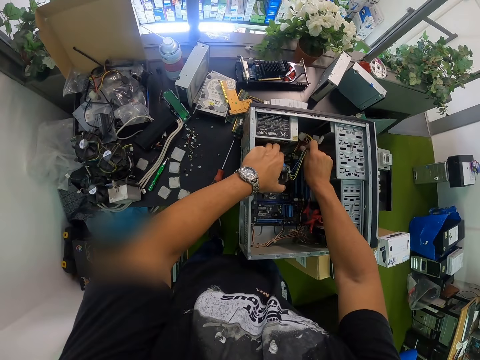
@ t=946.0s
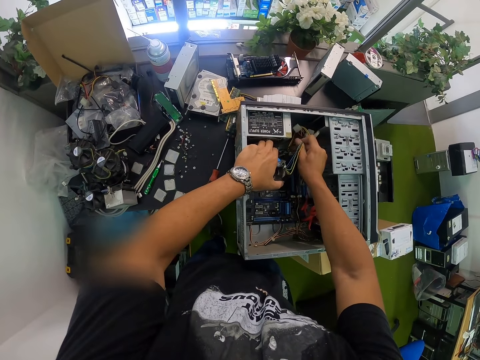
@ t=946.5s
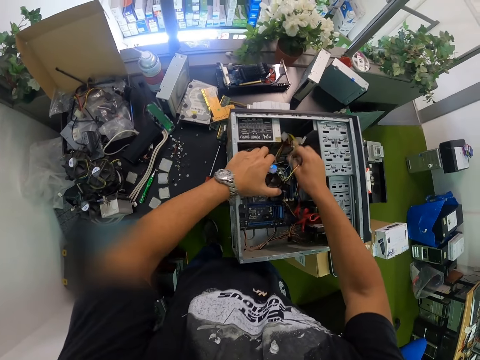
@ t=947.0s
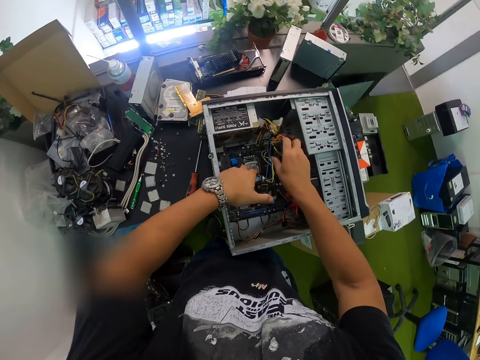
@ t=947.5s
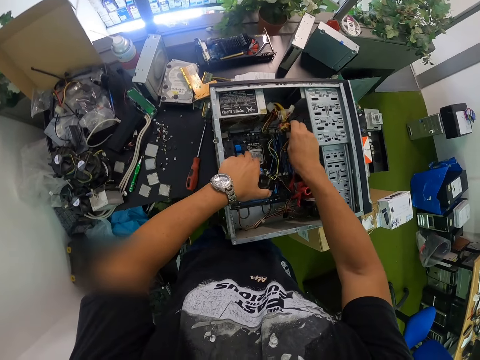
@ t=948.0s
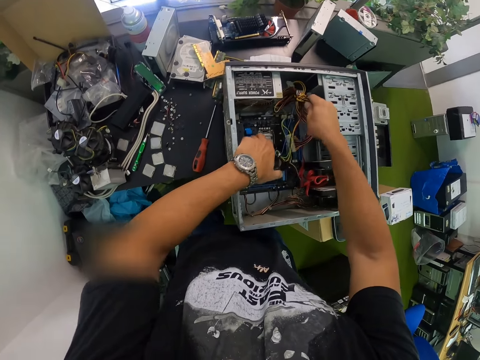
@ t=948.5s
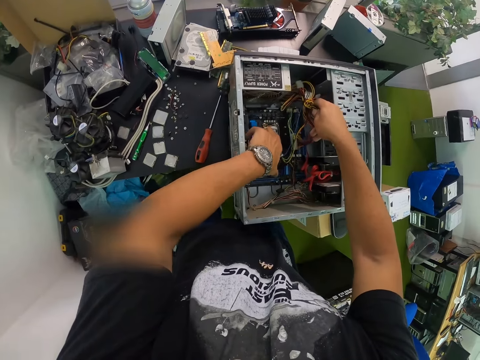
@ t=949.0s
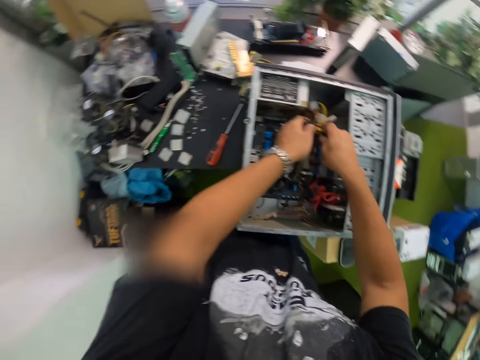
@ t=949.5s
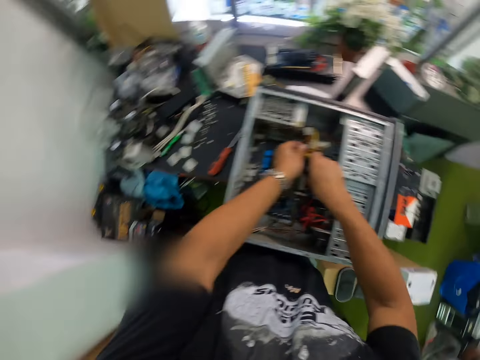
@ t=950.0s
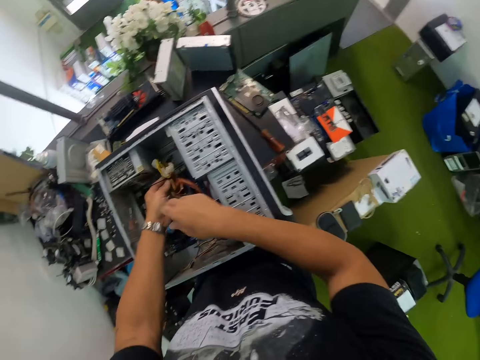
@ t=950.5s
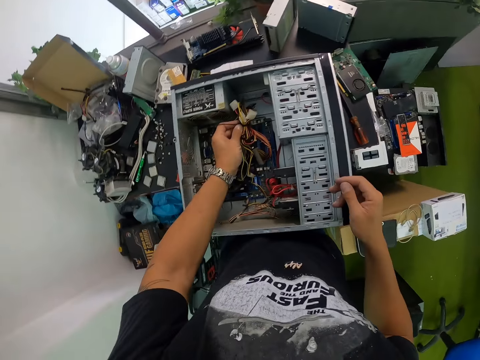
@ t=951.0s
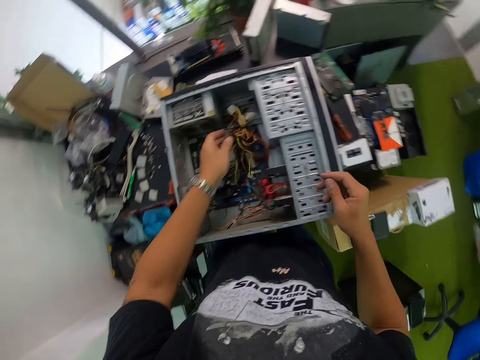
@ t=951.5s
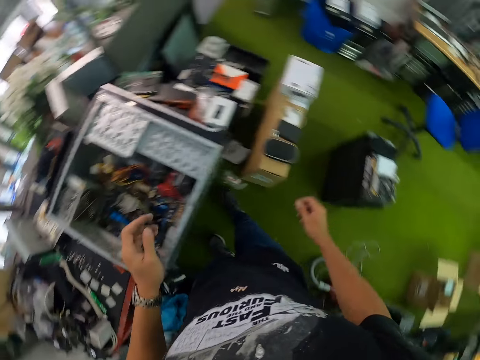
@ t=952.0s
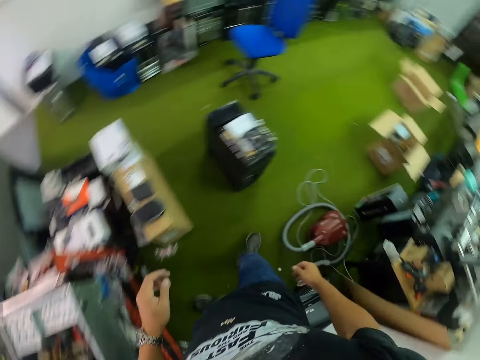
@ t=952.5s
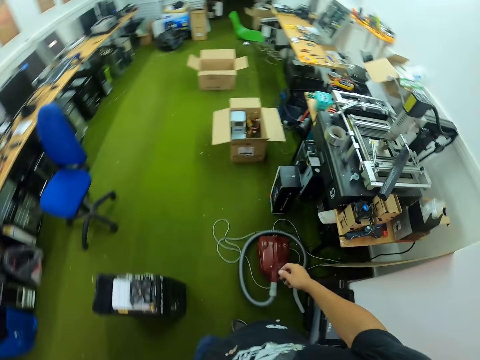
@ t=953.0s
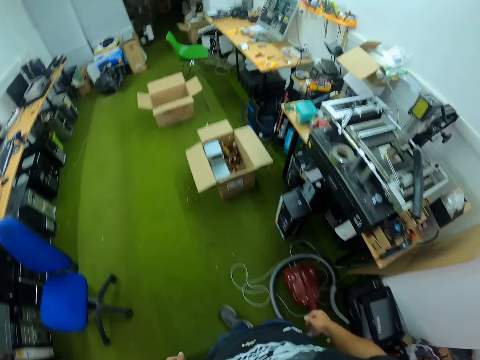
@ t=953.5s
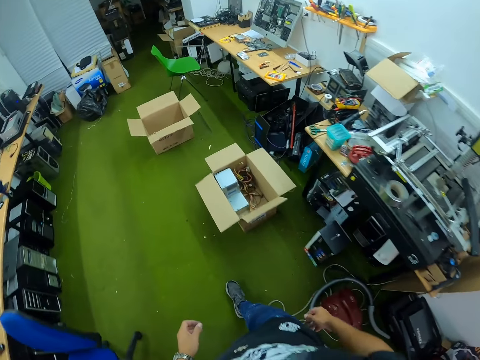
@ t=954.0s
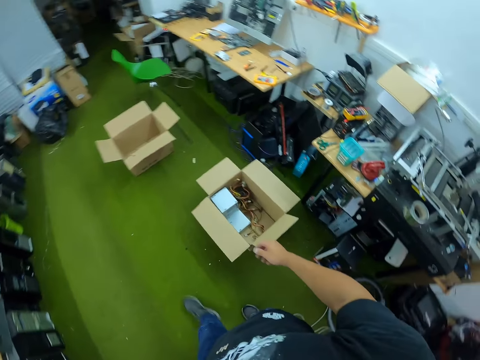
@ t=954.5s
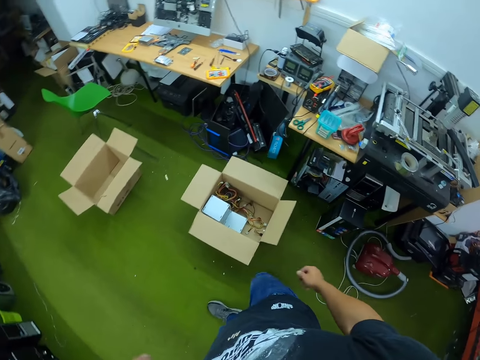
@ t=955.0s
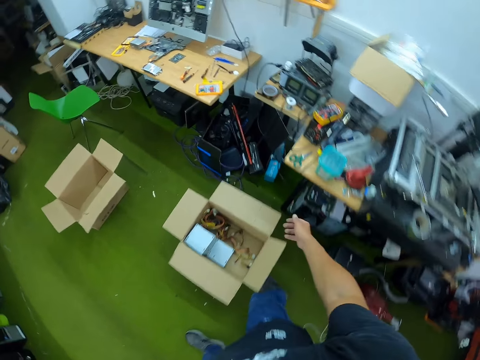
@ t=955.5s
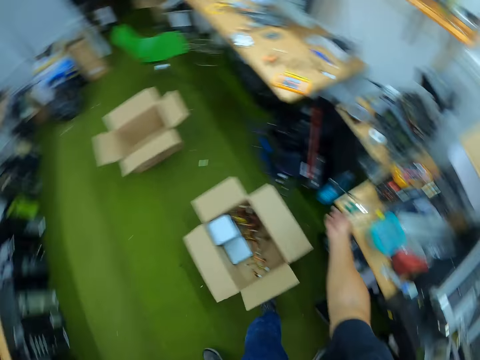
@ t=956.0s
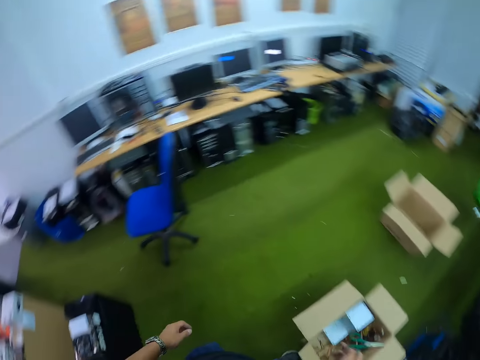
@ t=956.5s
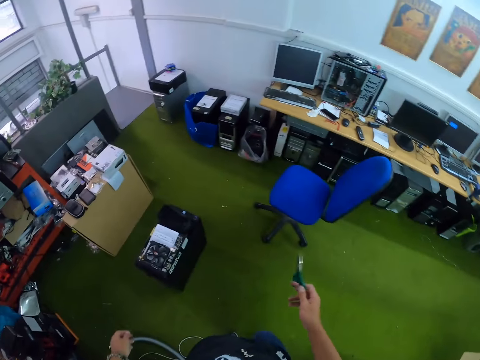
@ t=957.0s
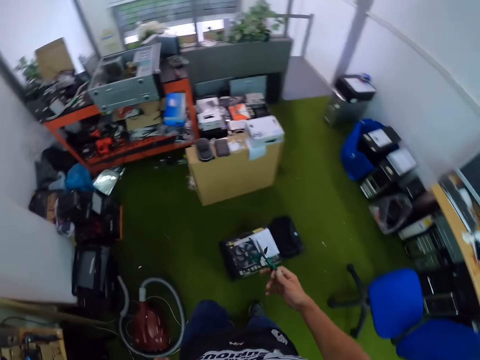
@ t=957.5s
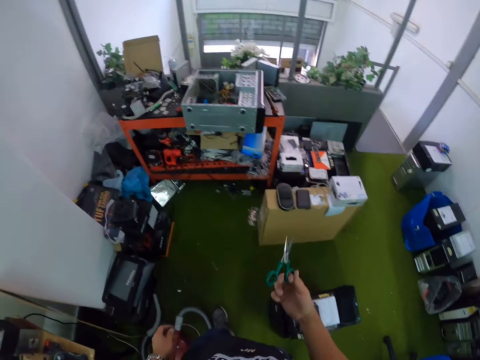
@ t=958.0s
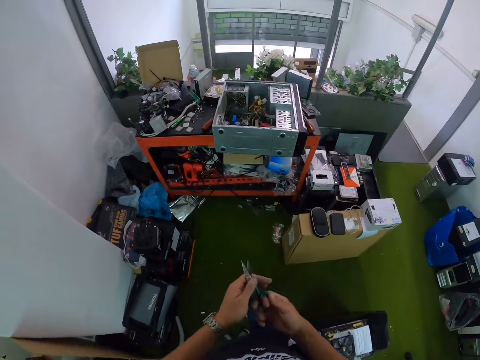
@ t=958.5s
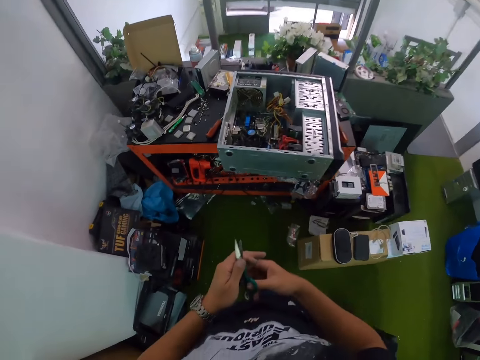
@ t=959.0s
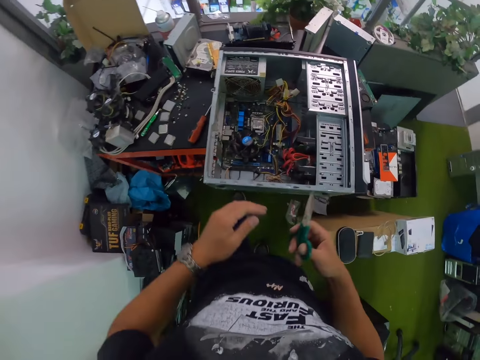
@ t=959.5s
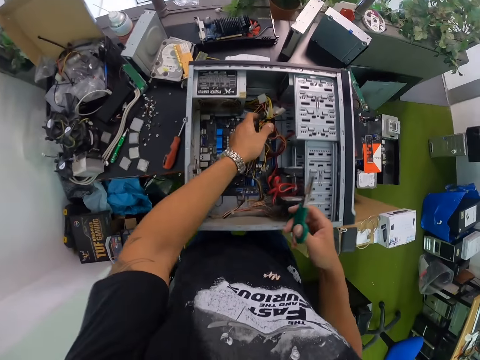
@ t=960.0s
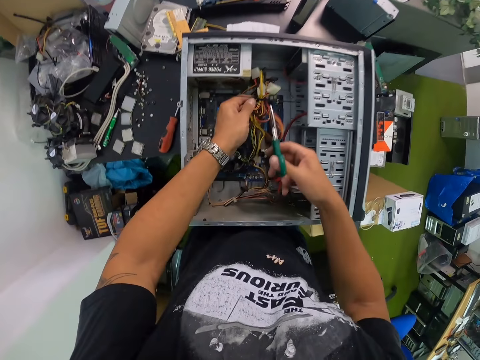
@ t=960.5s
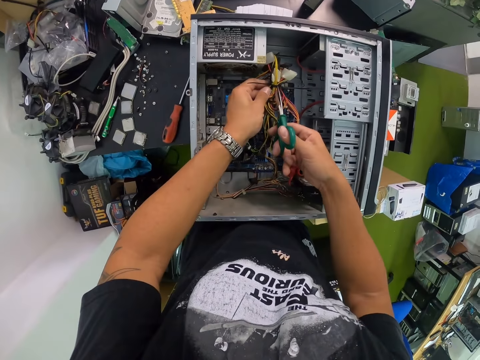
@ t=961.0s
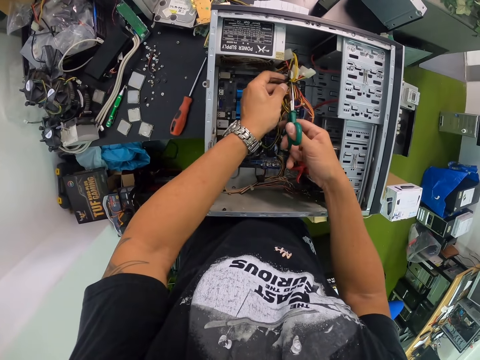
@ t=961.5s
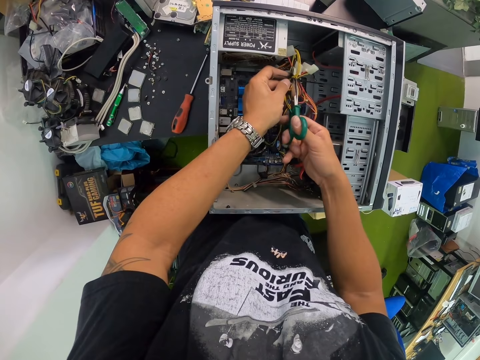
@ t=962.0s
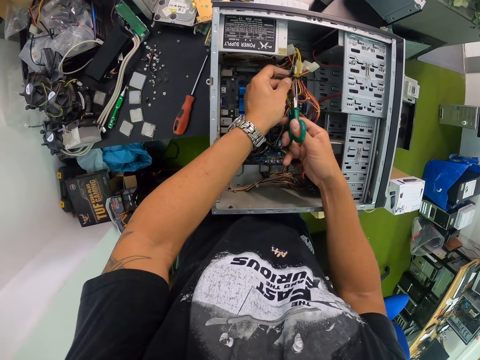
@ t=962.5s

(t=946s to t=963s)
The camera wearer disconnects the cables from a central processing unit. He drops the fan in his left hand inside the system unit. He holds the wires in the system unit with both hands. He holds the wires in the system unit with his left hand. He drops the wires in the system unit with his left hand. He moves to a table in the room. He picks a pair of scissors from the table with his right hand. He moves to the work table in the room. He holds the scissors with both hands. He holds the scissors with his right hand. He holds the wires in the system unit with his left hand. He cuts the wires with the scissors in his right hand.

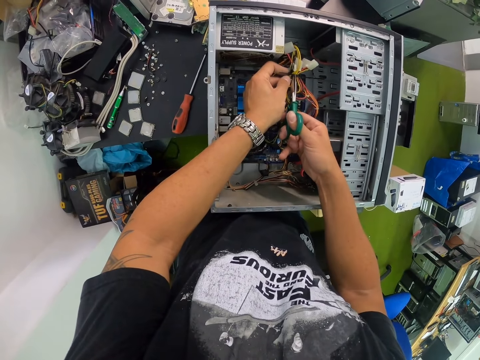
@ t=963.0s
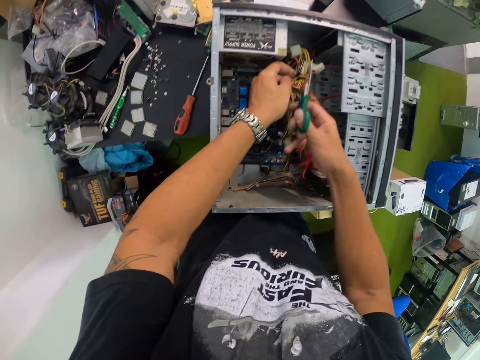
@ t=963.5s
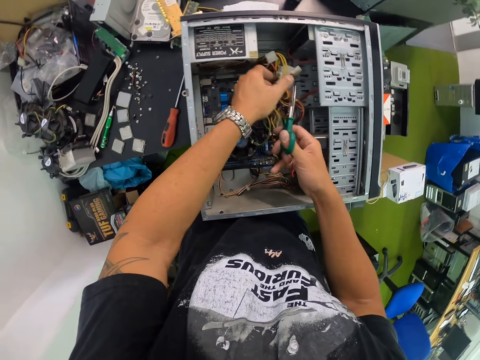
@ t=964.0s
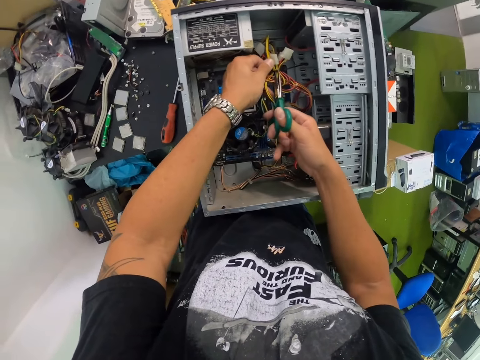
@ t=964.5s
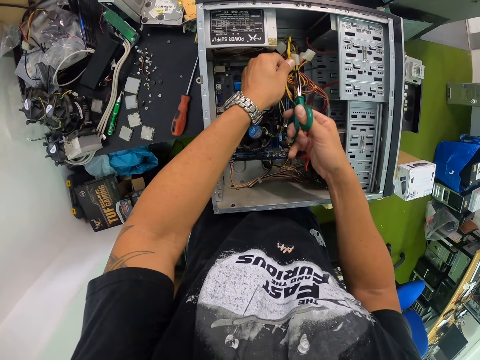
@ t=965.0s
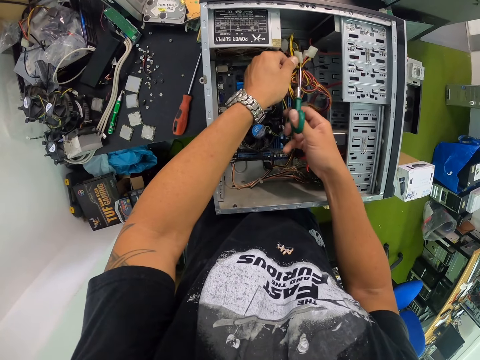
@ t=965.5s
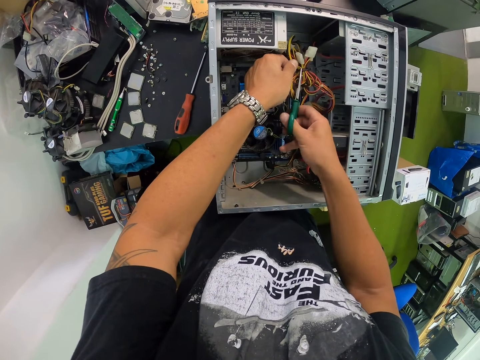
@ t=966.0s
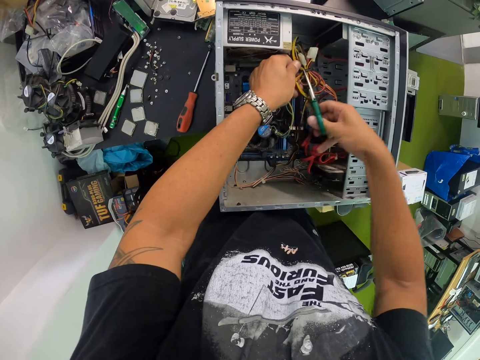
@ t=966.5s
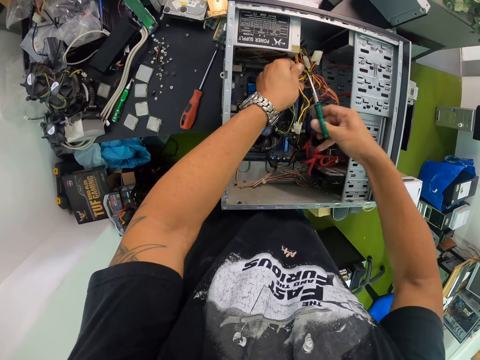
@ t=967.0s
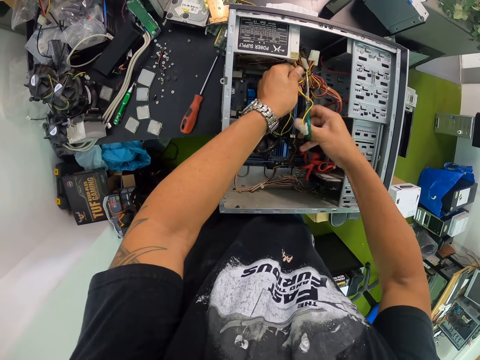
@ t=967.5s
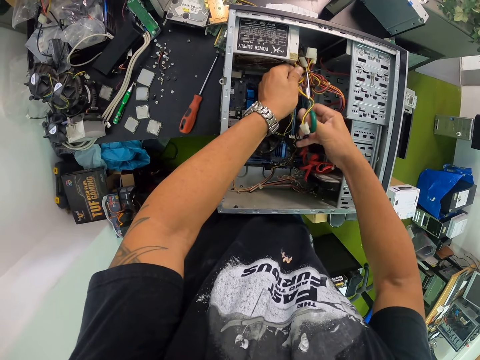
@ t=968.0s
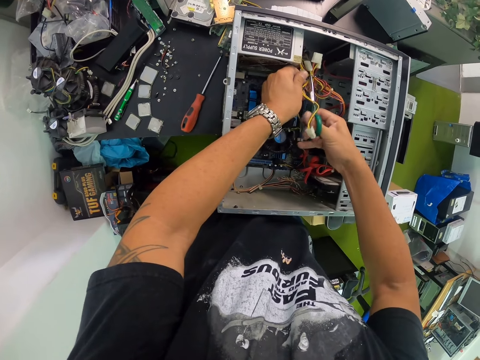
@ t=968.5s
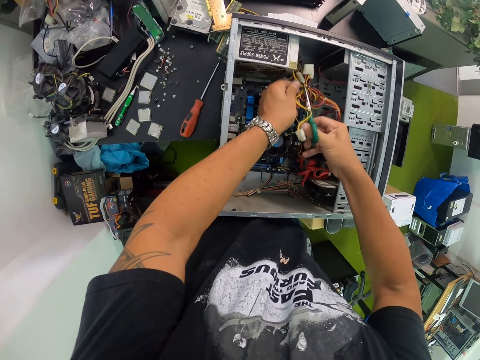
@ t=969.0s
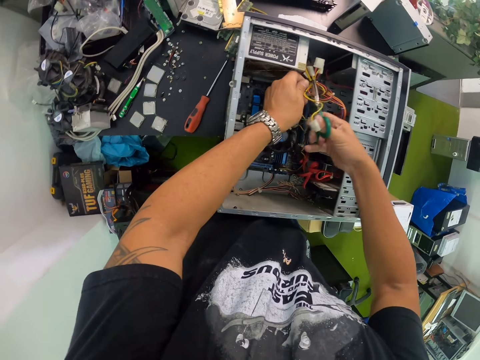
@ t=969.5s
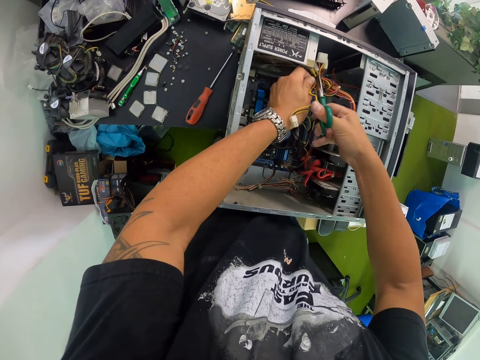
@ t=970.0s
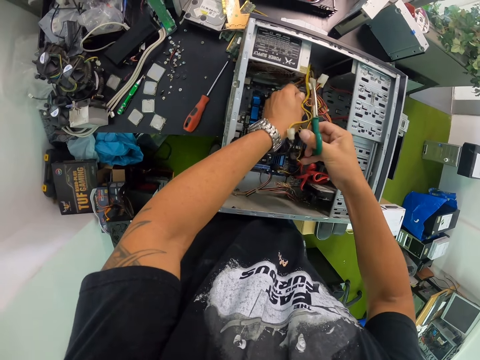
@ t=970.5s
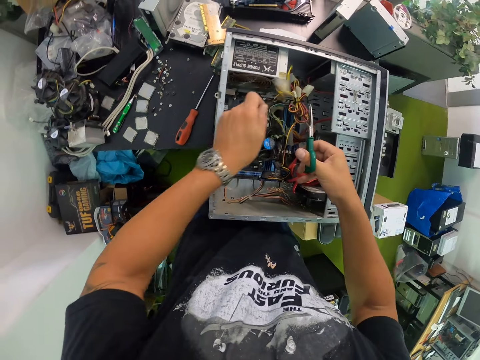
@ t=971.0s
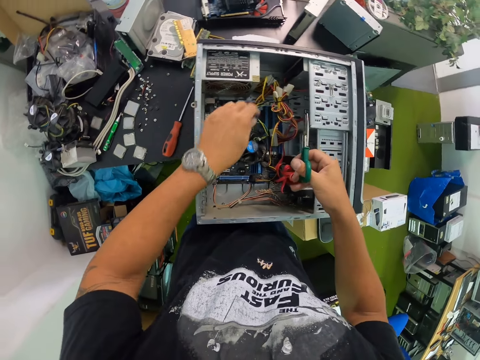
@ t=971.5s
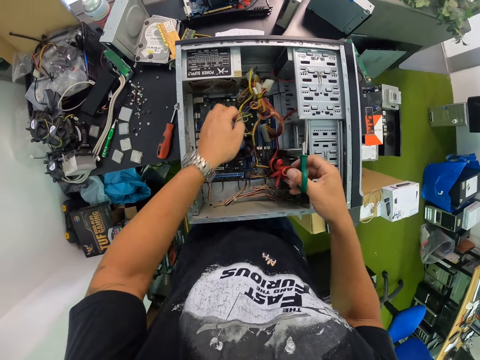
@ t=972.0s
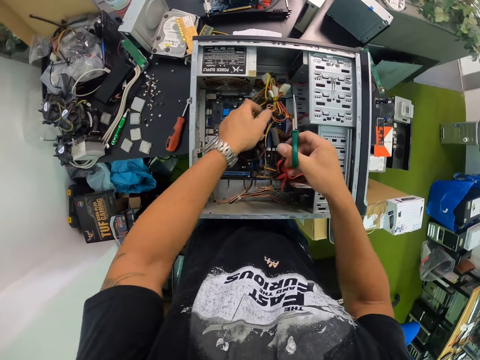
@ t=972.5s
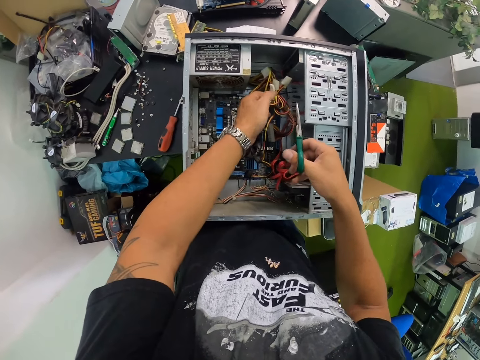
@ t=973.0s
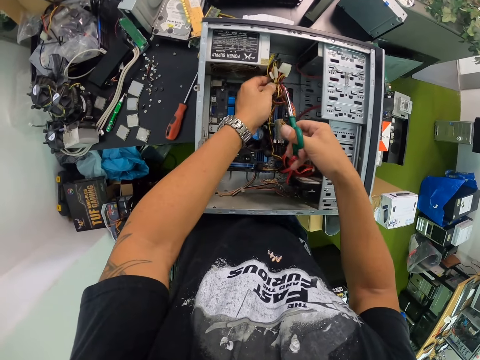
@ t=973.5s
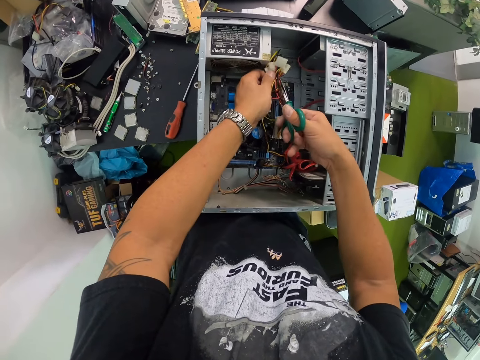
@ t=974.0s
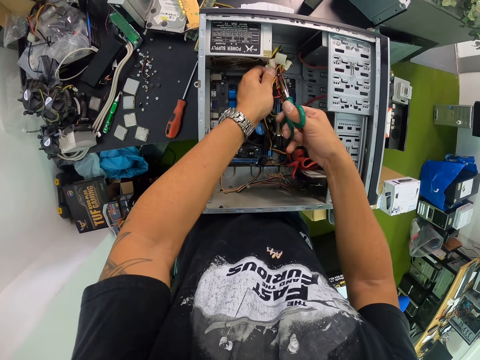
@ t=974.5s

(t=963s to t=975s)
The camera wearer cuts a cable clip with the pair of scissors.
